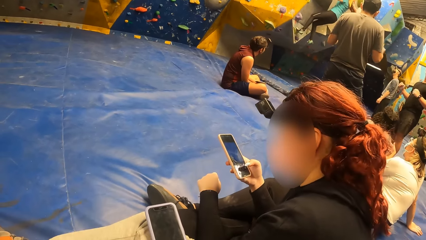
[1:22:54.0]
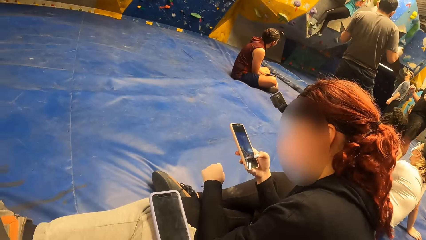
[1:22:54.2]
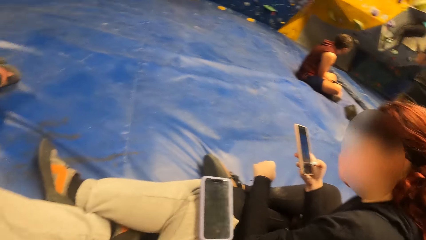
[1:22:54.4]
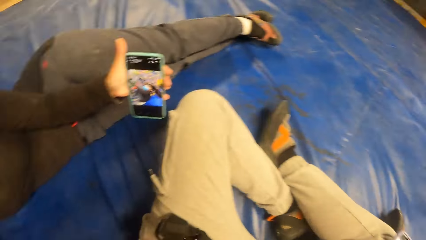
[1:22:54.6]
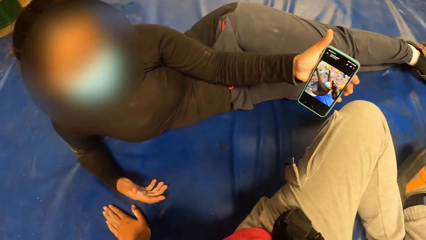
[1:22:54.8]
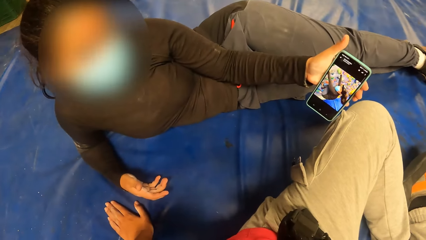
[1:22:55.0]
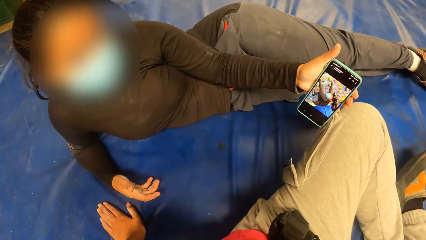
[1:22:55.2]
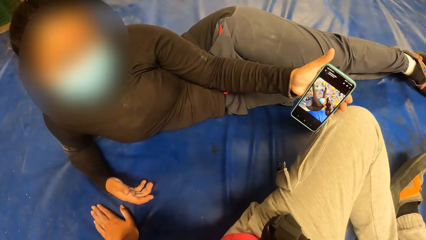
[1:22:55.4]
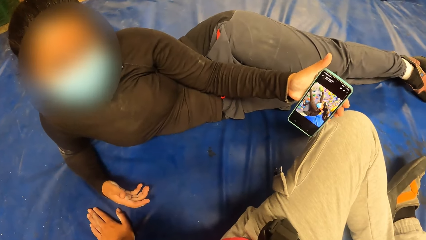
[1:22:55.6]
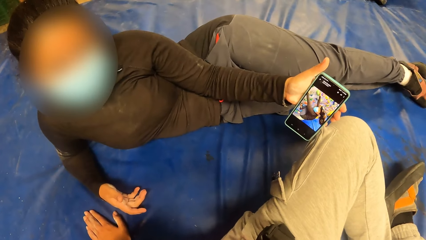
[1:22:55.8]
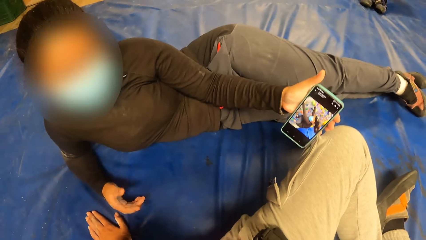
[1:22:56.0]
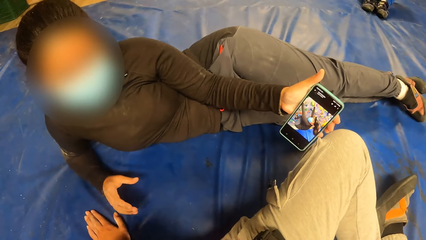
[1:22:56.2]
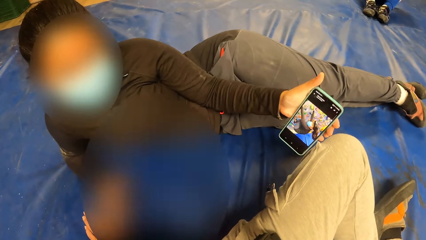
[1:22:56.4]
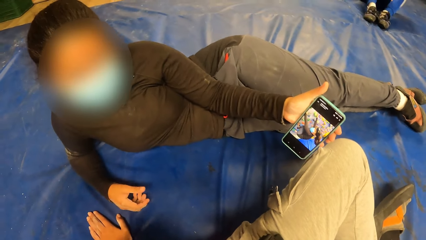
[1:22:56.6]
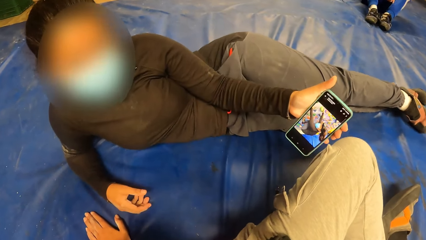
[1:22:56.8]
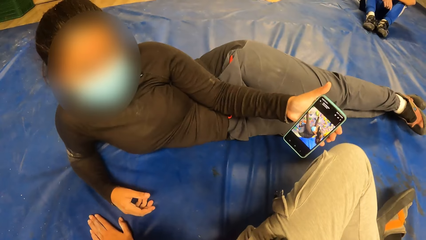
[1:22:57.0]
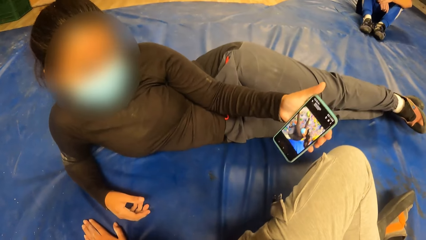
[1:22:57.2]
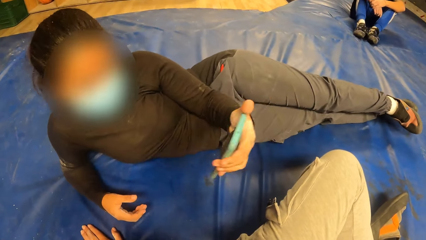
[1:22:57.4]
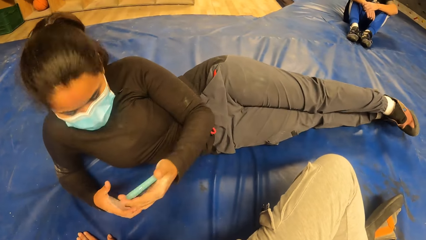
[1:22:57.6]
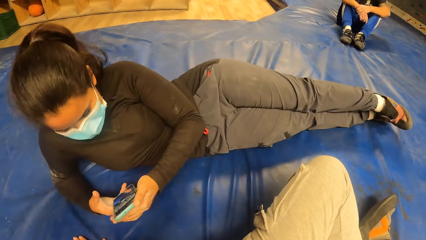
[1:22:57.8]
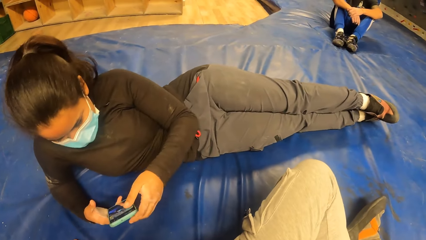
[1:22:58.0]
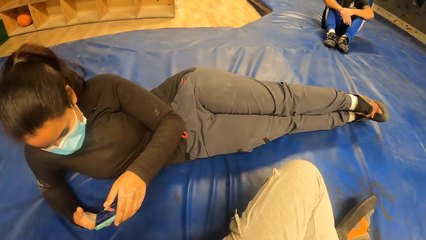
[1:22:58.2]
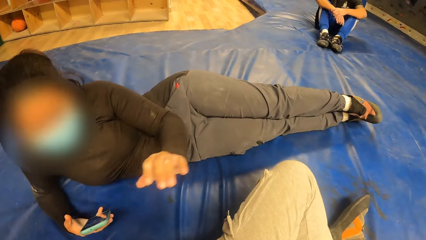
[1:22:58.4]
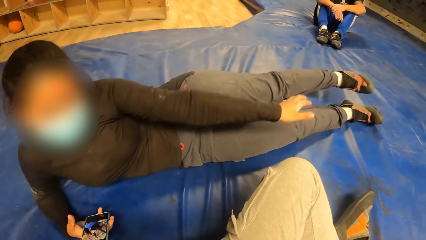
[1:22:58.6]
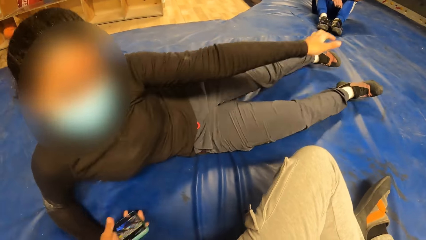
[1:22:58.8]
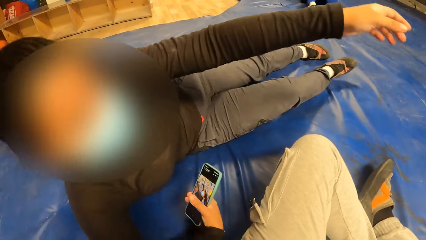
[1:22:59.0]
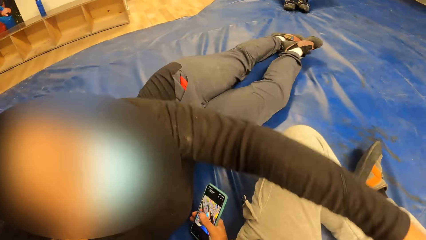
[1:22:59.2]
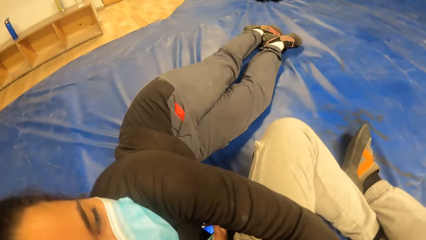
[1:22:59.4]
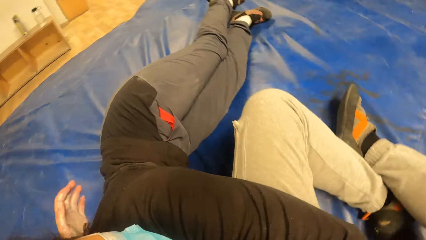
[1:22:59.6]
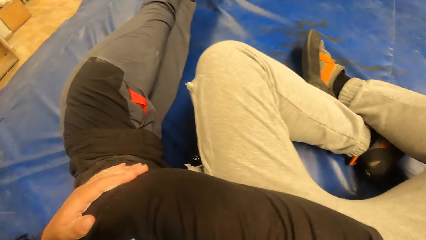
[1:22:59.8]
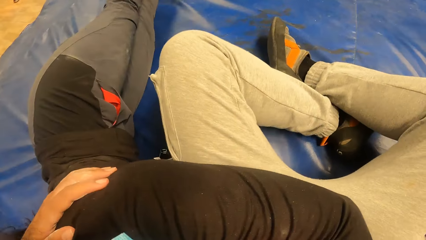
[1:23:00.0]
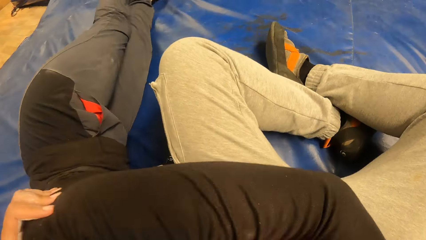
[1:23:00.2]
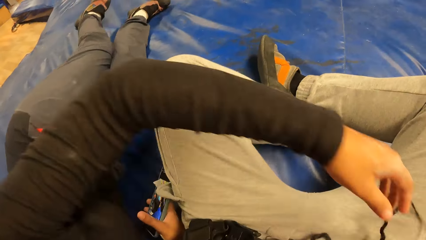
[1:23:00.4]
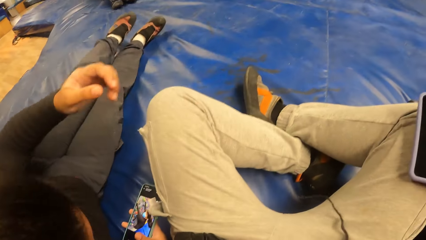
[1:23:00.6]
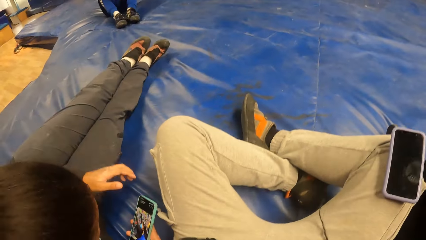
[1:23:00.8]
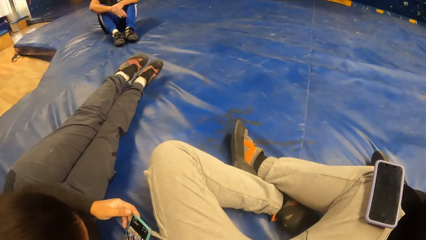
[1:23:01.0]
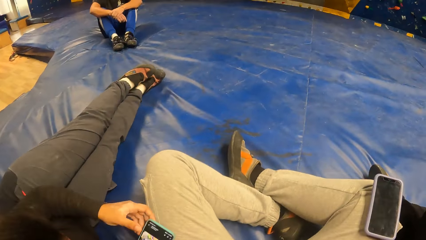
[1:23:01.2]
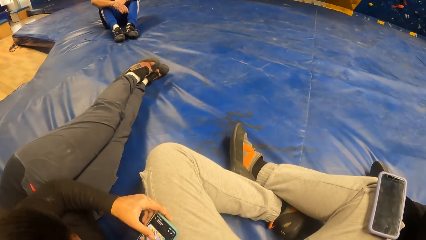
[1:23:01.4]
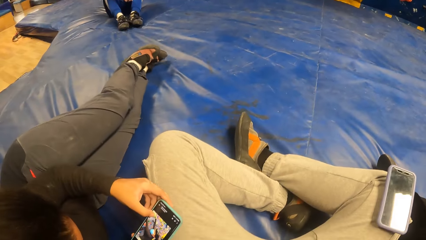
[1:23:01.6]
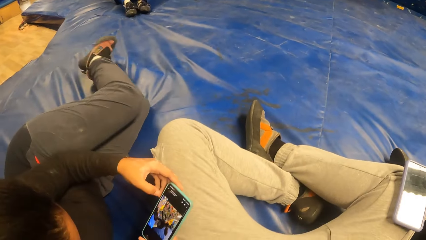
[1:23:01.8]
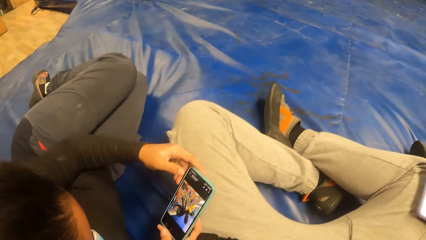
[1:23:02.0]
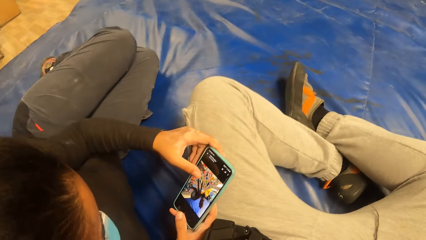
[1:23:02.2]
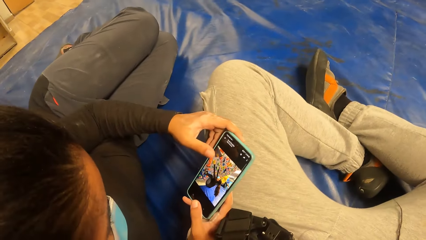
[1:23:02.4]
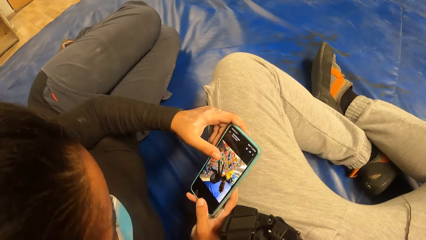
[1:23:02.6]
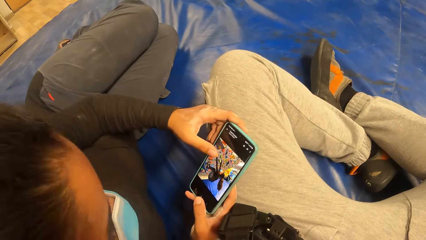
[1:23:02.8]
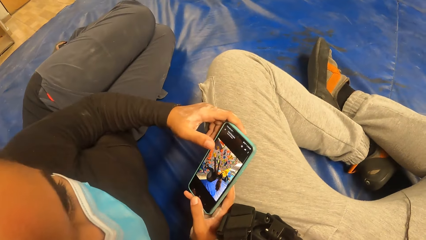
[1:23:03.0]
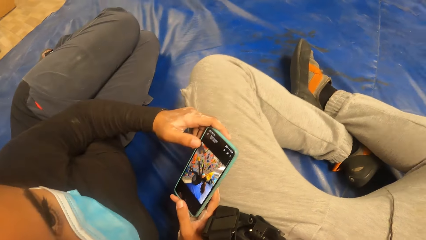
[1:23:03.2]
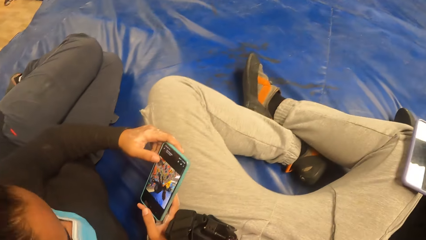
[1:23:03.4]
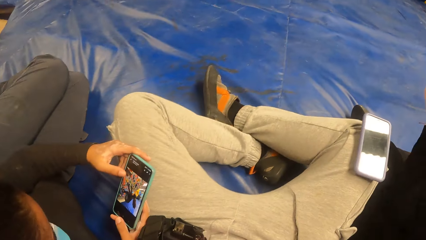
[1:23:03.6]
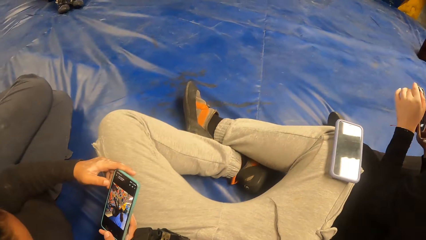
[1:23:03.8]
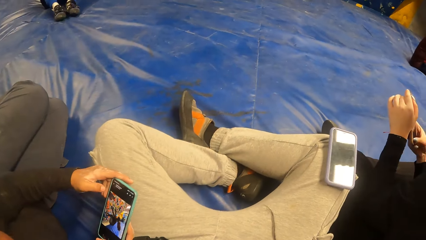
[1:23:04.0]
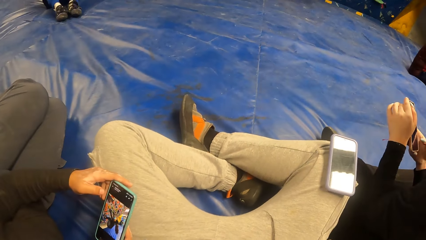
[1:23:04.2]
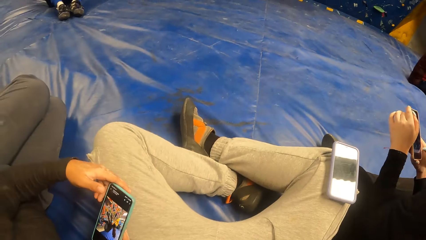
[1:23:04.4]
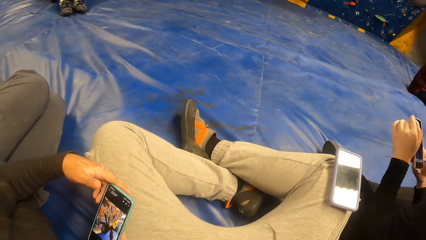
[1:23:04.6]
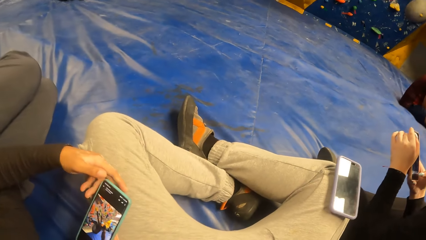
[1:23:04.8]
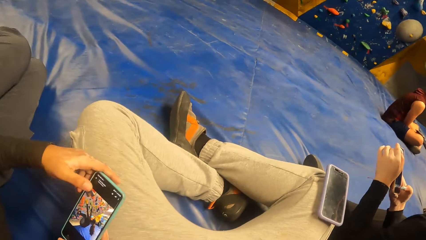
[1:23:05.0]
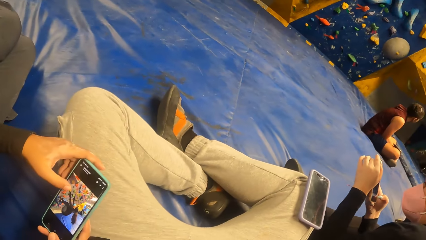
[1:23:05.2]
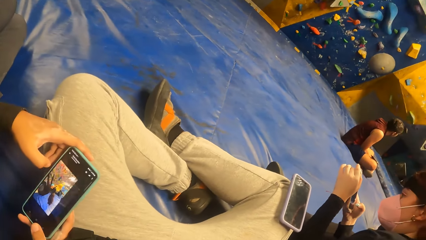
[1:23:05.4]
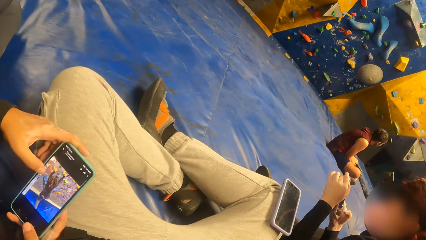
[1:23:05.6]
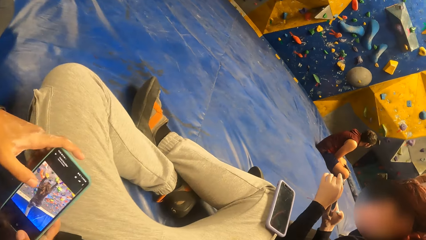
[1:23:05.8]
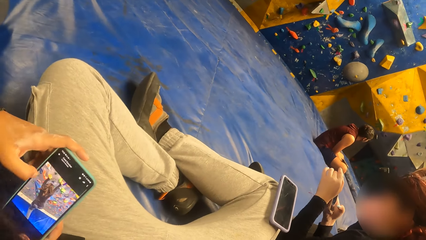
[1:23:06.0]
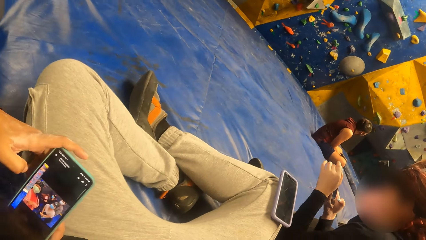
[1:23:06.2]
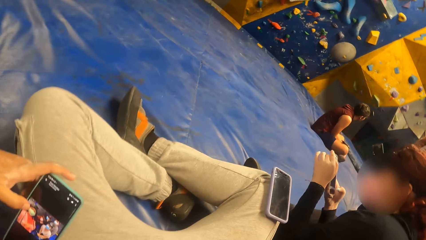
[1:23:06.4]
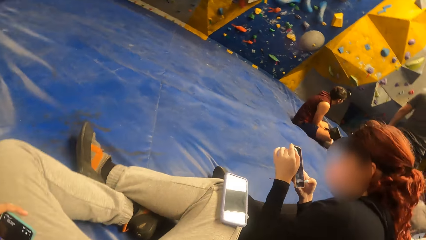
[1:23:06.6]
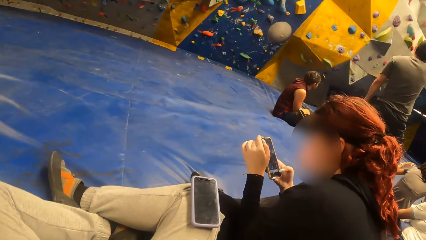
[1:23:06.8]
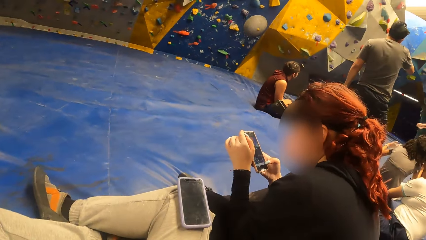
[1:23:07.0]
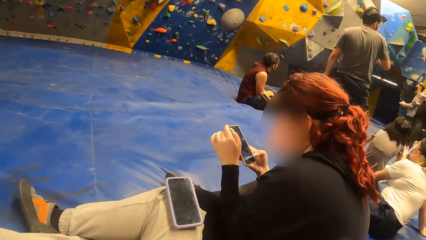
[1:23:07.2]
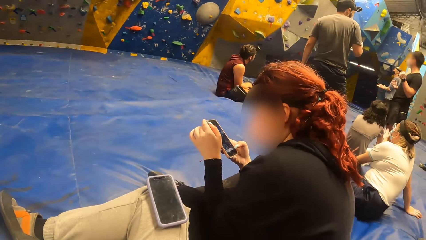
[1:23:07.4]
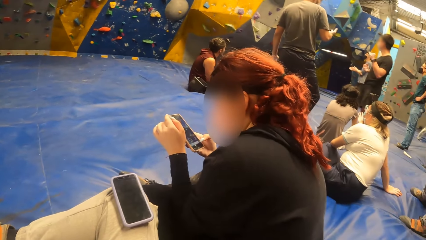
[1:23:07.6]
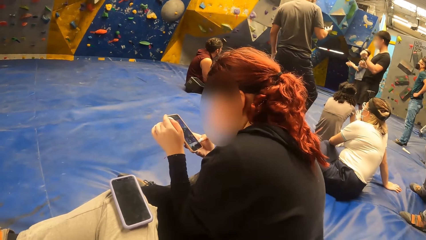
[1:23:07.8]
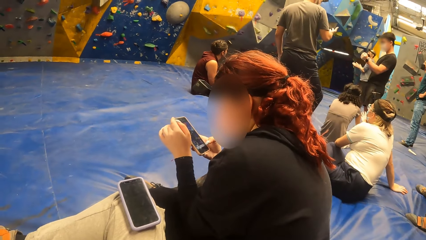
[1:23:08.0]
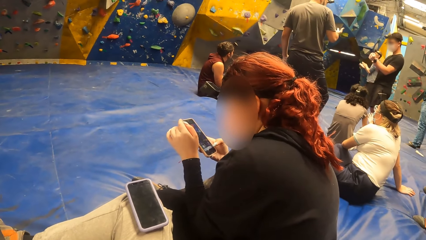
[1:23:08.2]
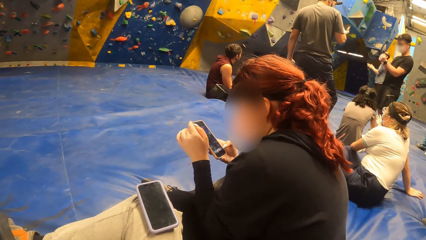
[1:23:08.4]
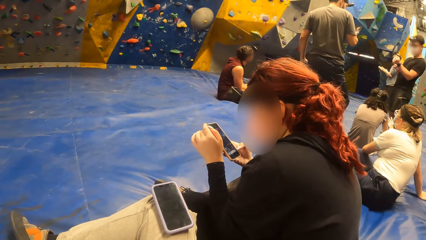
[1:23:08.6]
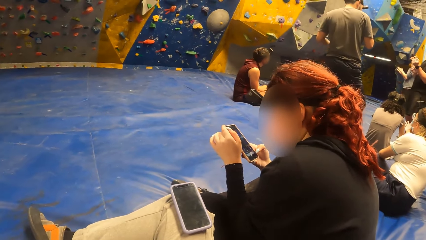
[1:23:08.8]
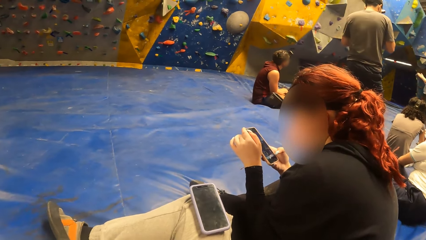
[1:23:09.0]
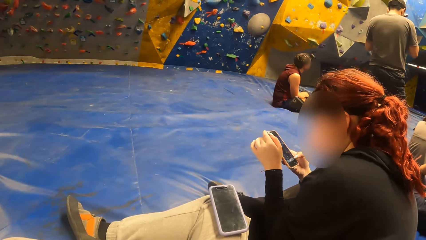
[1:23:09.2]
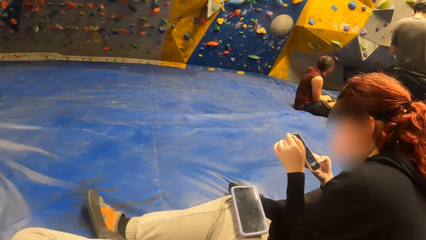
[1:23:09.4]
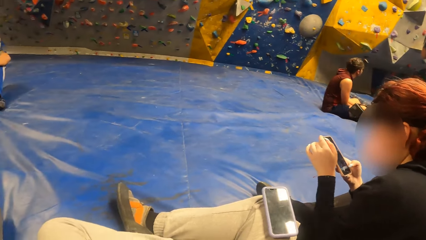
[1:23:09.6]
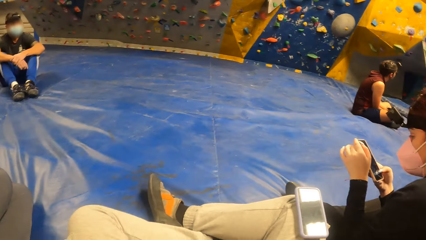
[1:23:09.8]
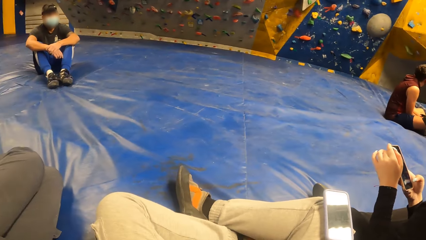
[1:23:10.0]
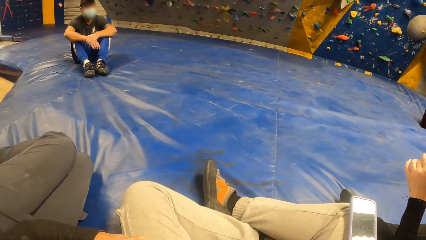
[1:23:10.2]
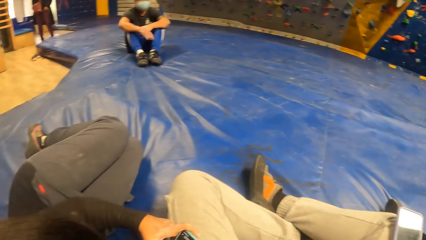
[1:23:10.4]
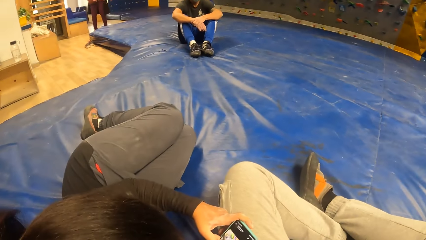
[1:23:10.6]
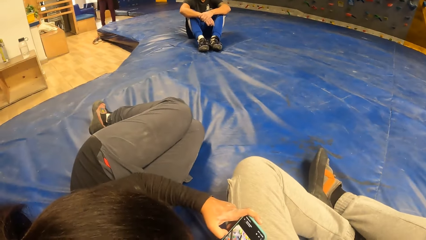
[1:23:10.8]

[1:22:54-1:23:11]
The woman holds the phone in her left hand. The woman passes the phone from her left hand to her right hand. The camera wearer hugs the woman. The woman operates the phone with both hands. Another woman operates the phone with her right hand.
